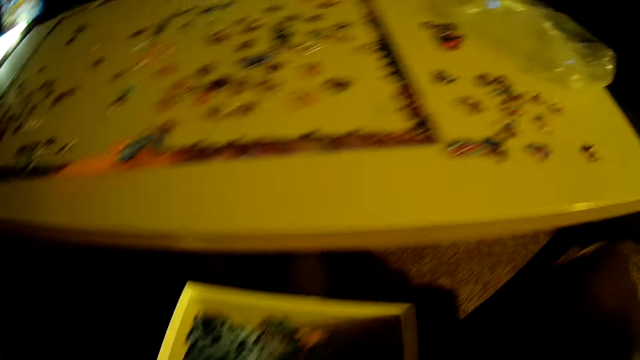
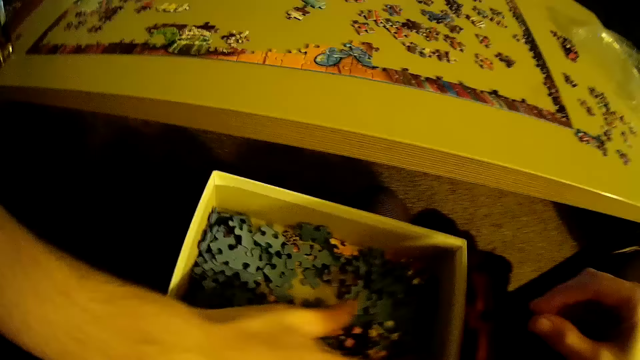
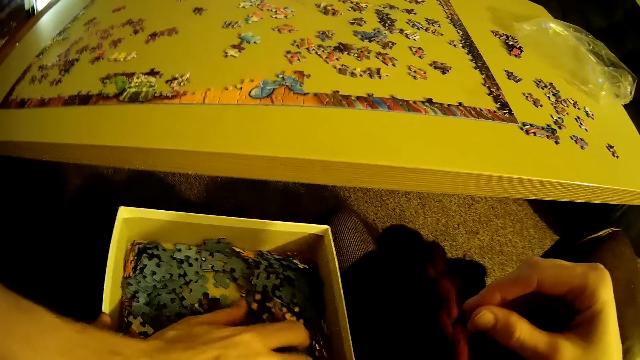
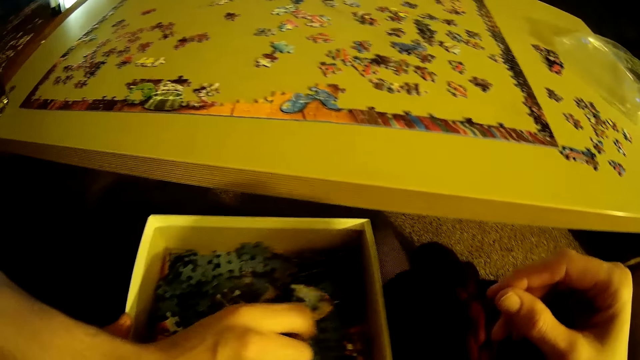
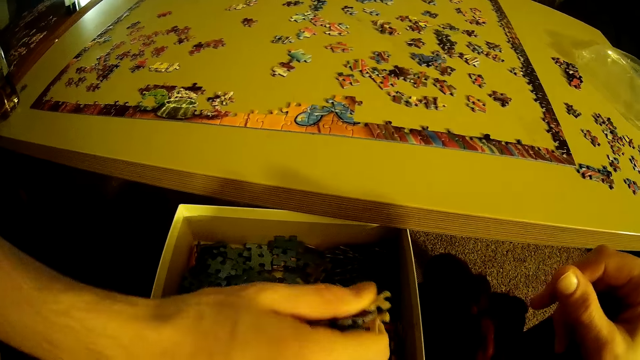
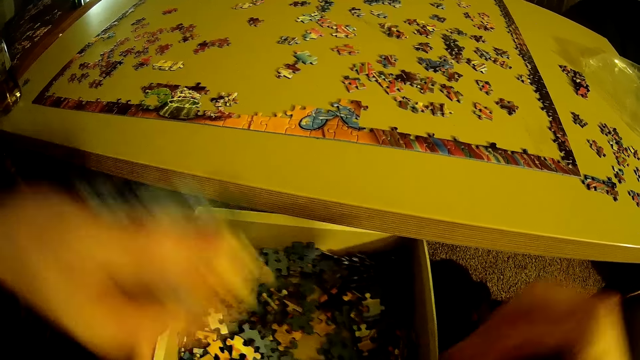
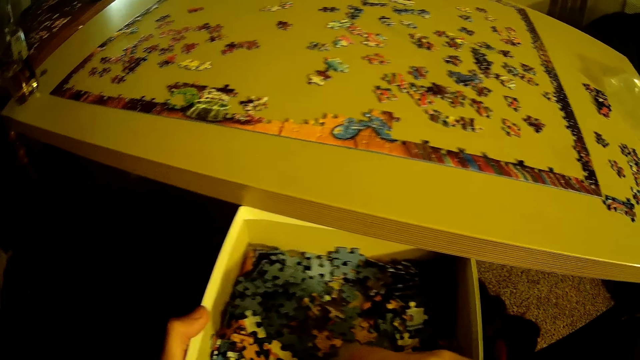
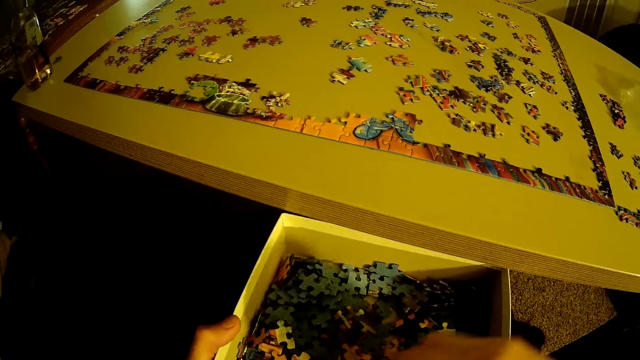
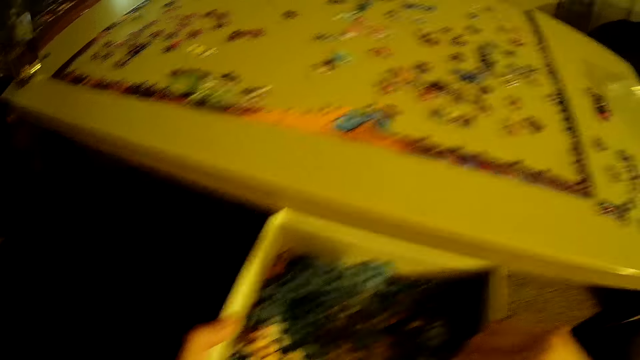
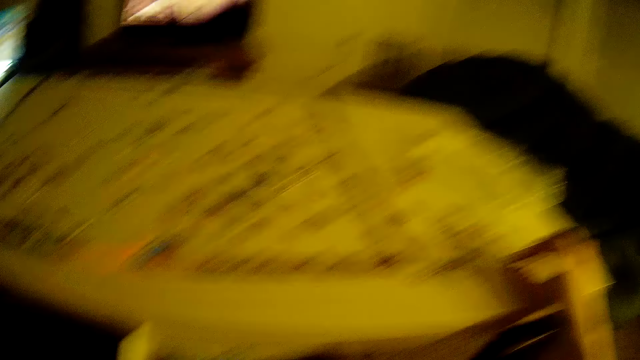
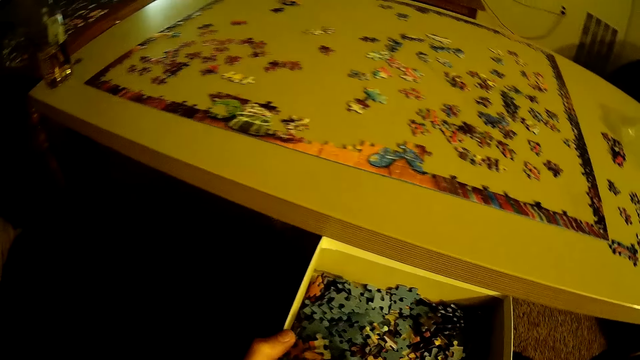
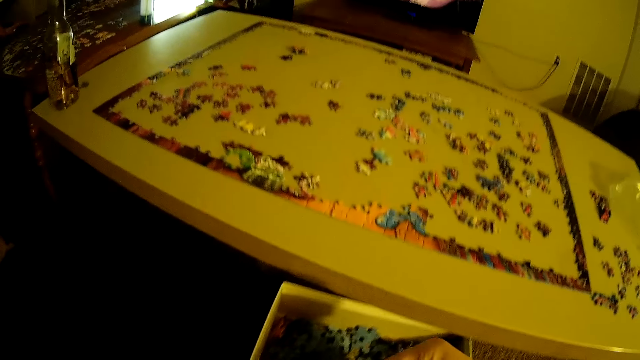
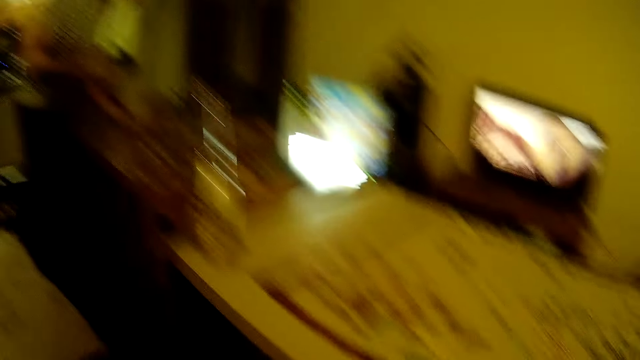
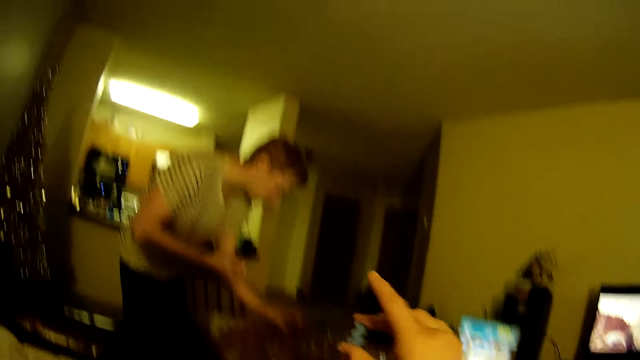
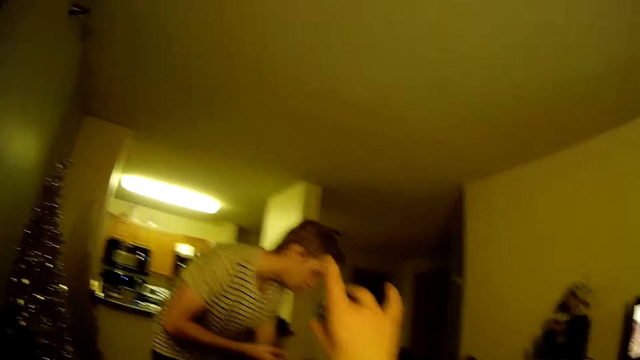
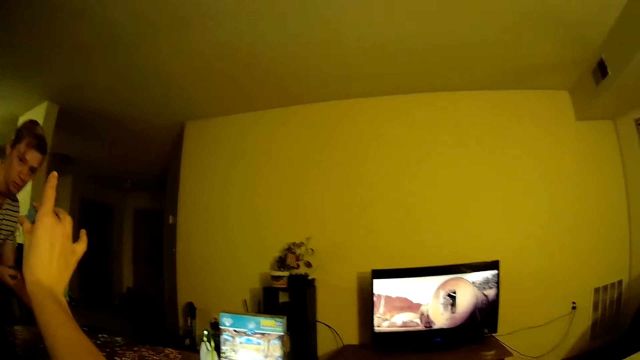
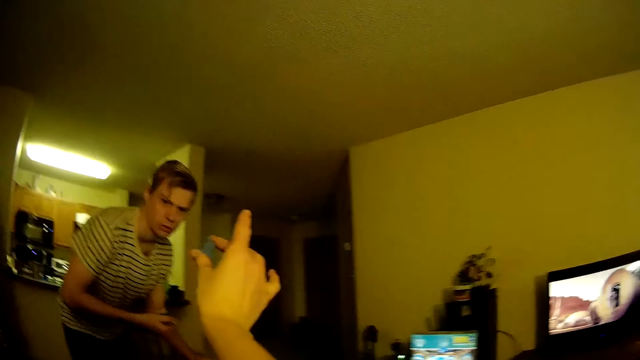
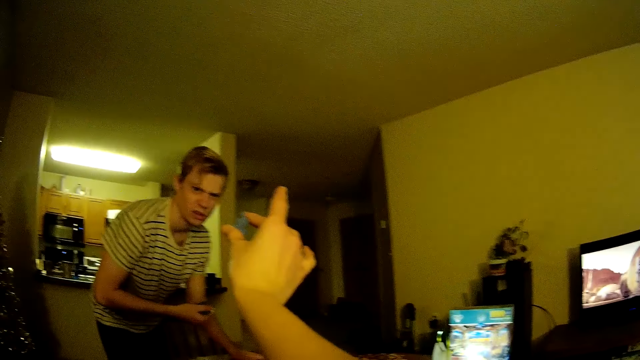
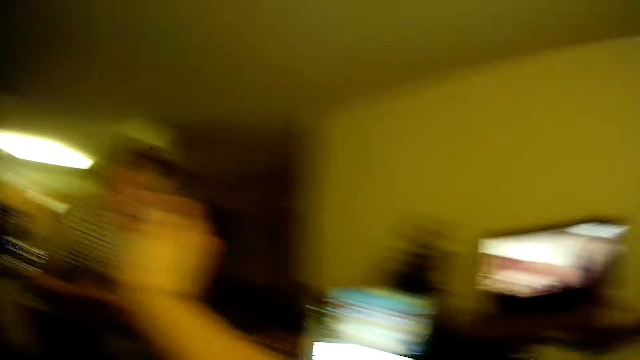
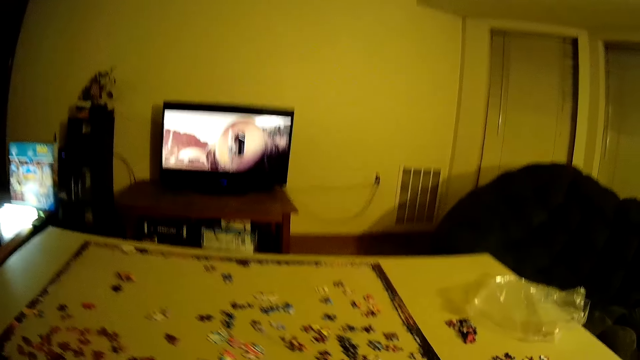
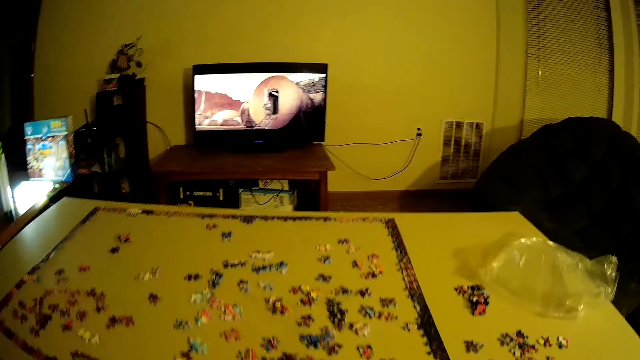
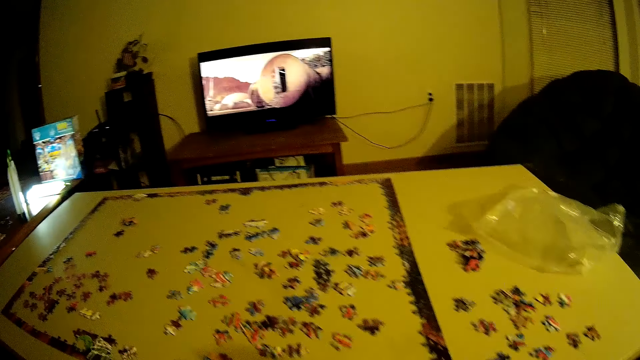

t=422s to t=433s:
The camera wearer looks around the table. A man puts a hand in the box, scoops pieces of puzzle from the box, and removes the hand from the box. The camera wearer puts a hand in the box. They drop the piece of puzzle on the table. They move the hand from the table. They look around the house. They show the man a piece of puzzle. The man looks at the piece of the puzzle. The camera wearer looks around the table.

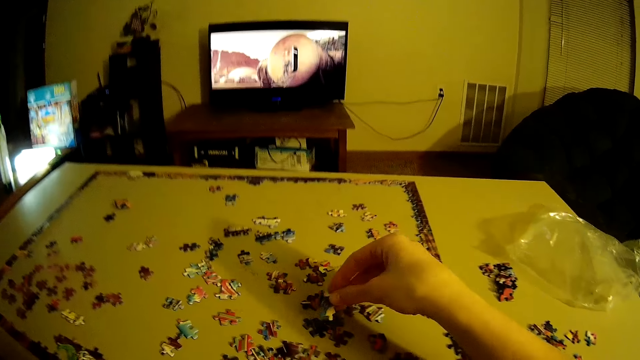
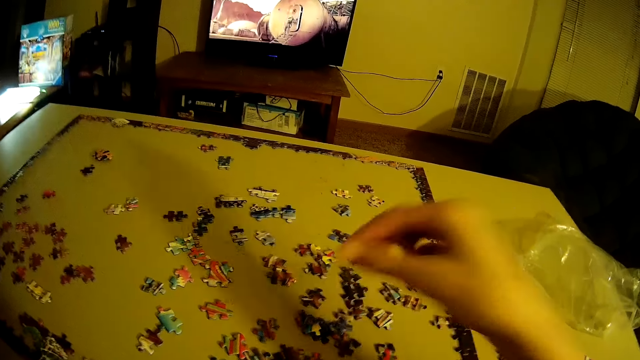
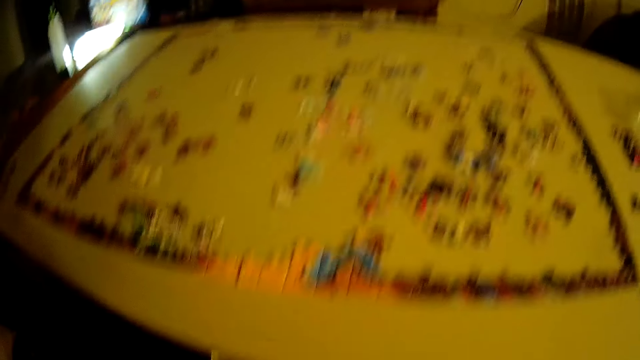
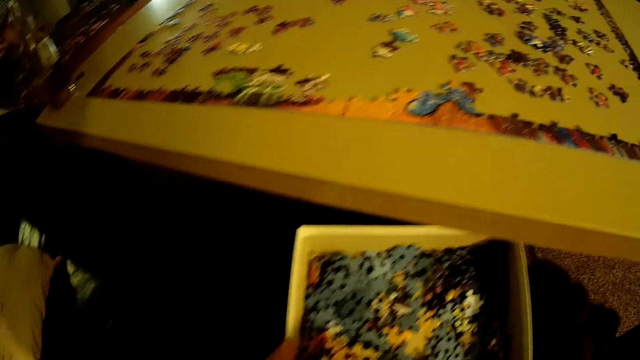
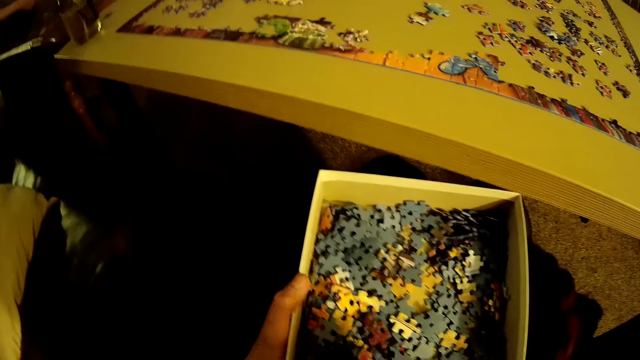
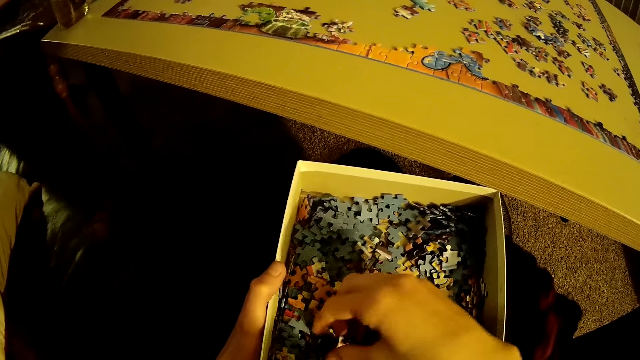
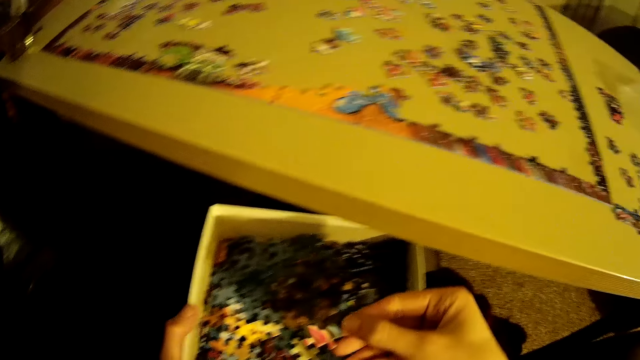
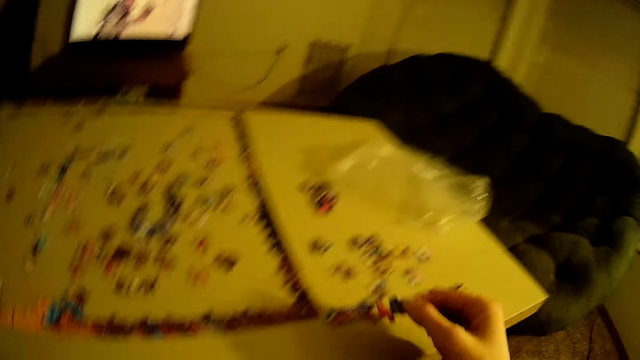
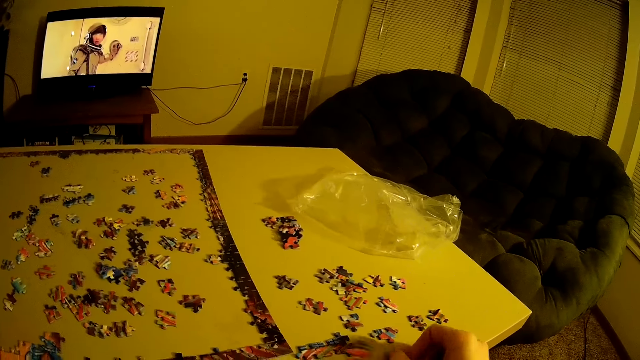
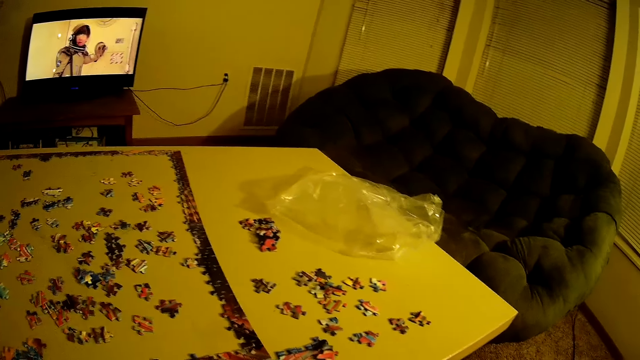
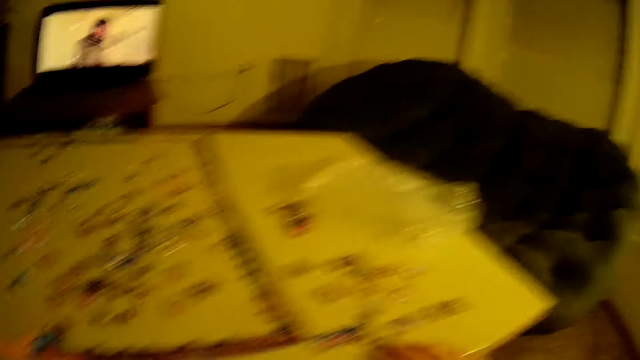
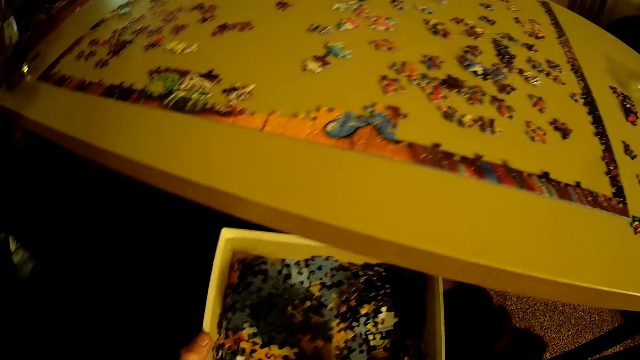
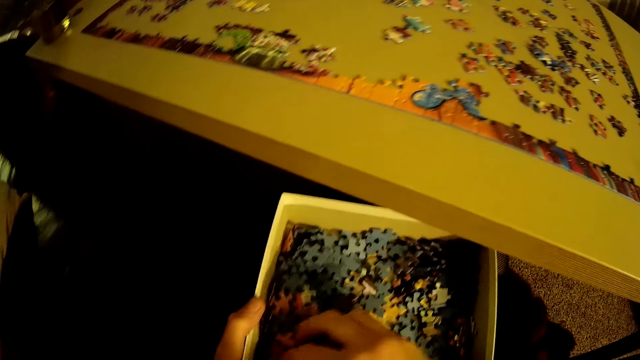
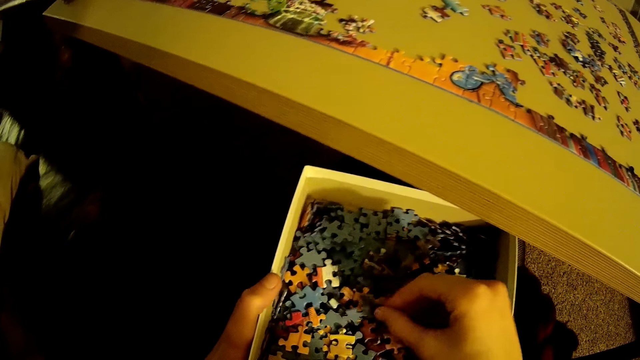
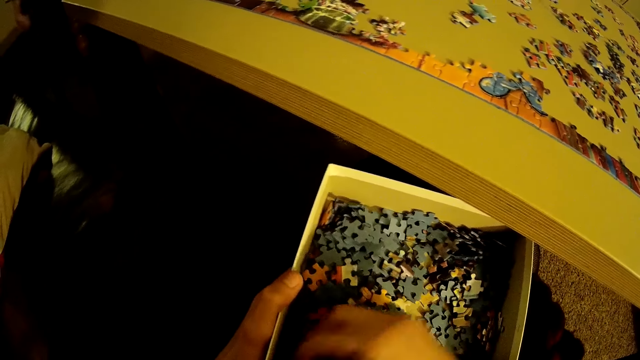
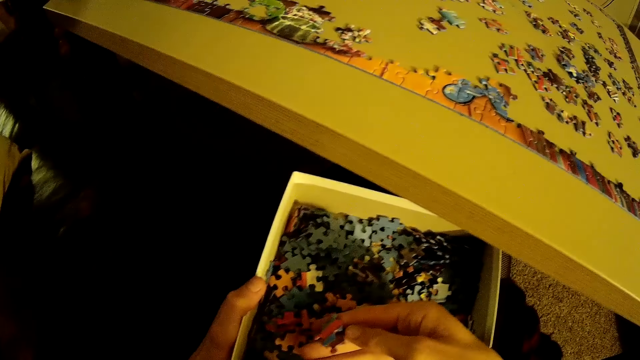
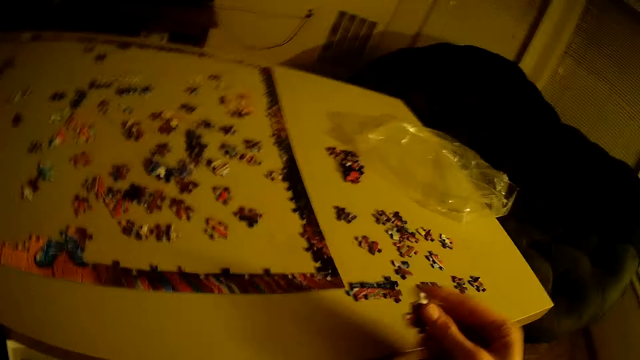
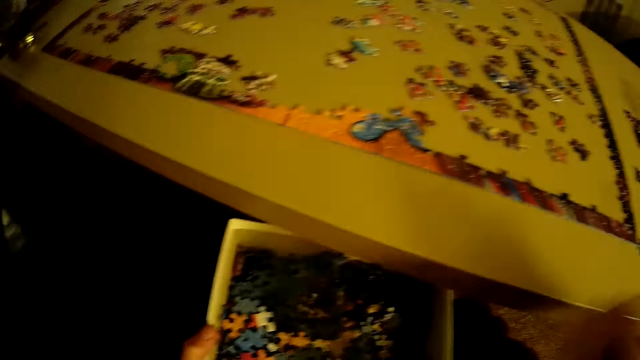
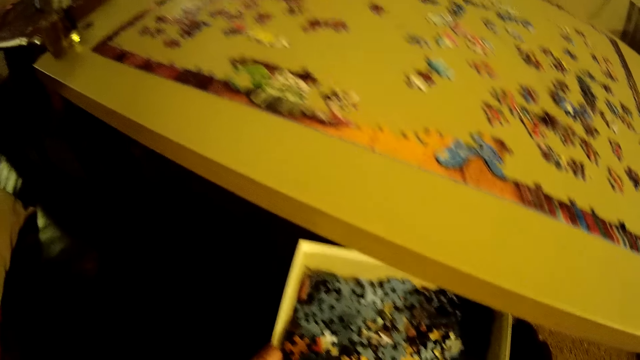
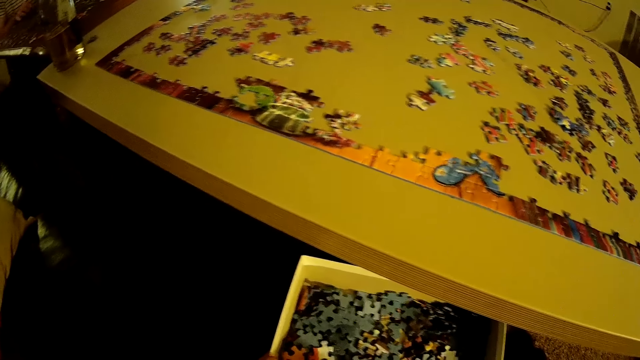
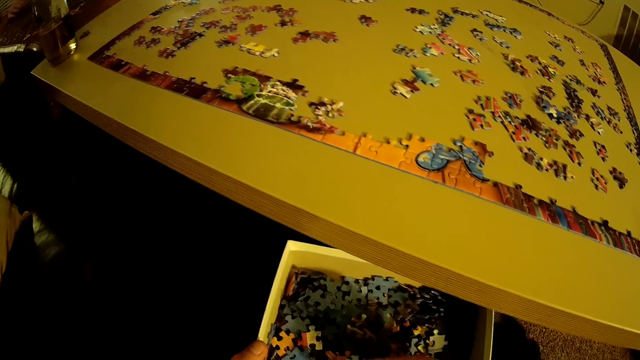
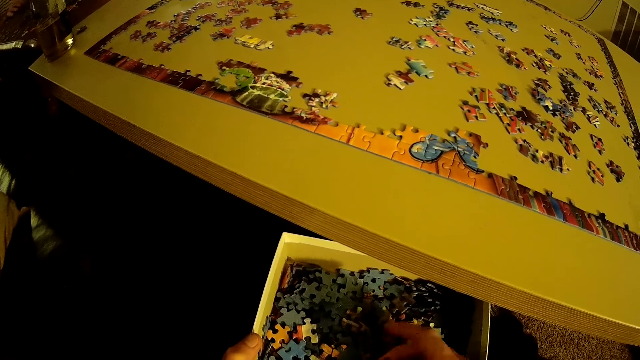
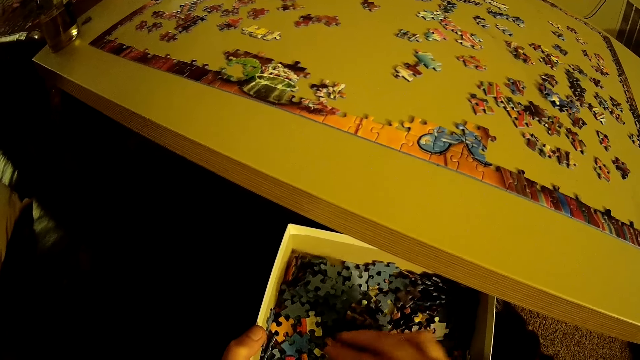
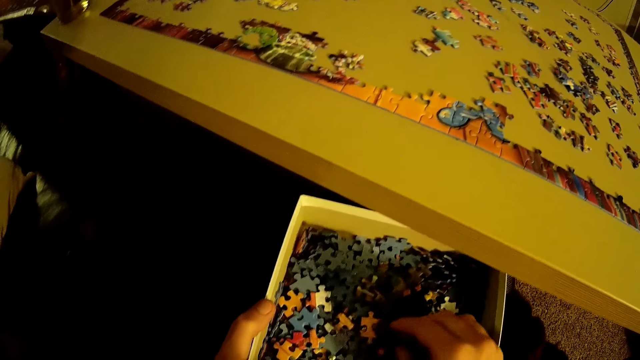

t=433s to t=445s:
The camera wearer places the piece of puzzle on the table. They move their hand from the table. They put their hand in the box. They pick a piece of puzzle from the box. They place the piece of puzzle on the table. They move their hand from the table. They put their hand in the box. They select pieces of puzzle. They remove their hand from the box. They place the piece of puzzle on the table. They move their hand from the table. They put their hand in the box.
